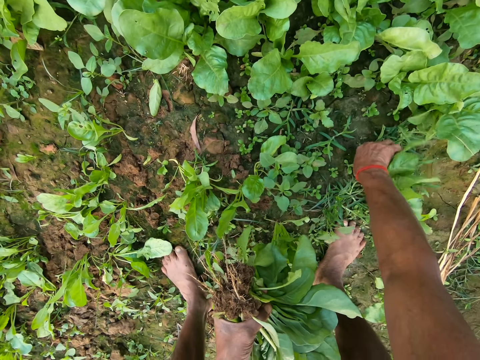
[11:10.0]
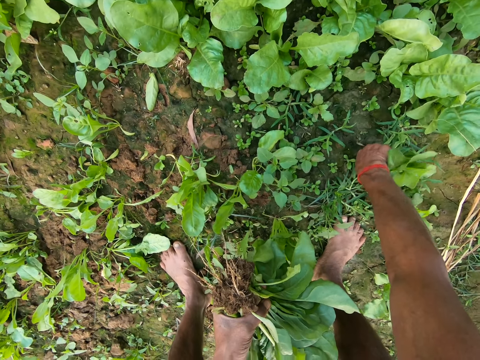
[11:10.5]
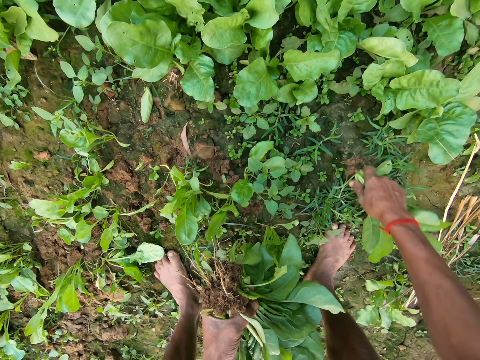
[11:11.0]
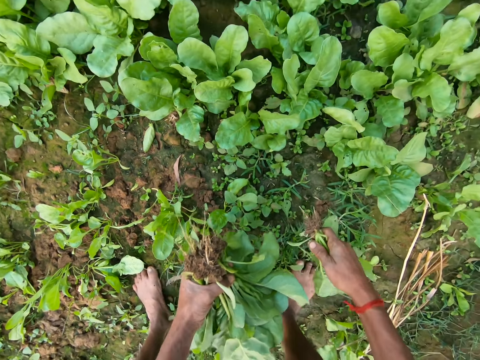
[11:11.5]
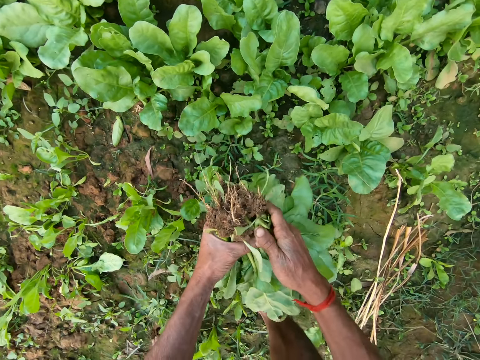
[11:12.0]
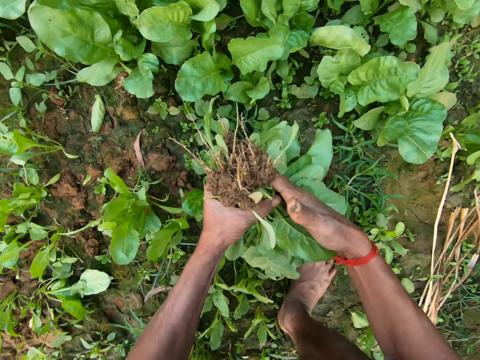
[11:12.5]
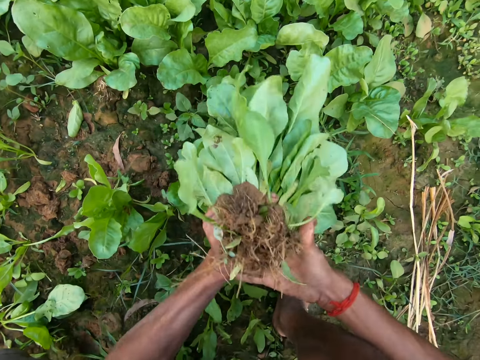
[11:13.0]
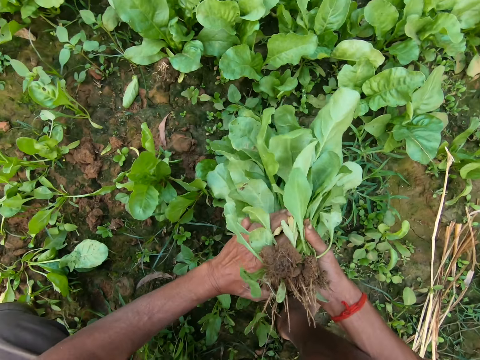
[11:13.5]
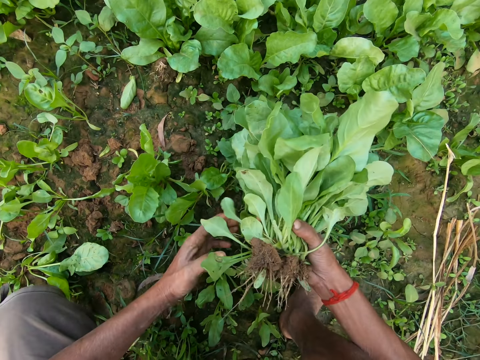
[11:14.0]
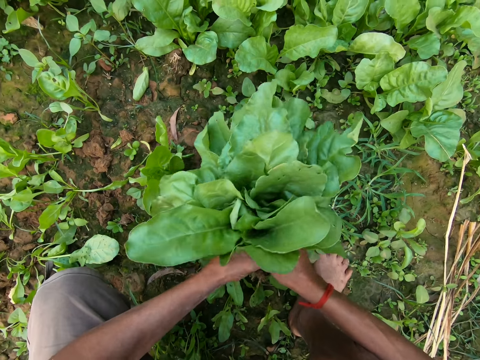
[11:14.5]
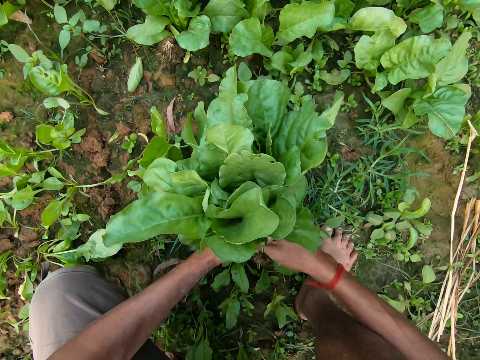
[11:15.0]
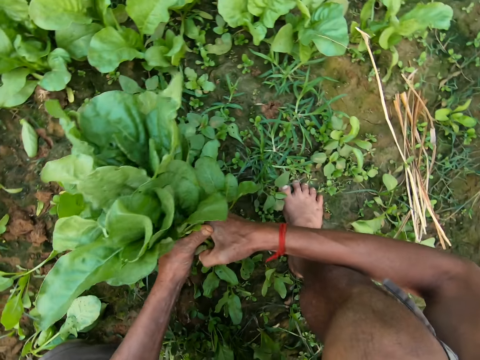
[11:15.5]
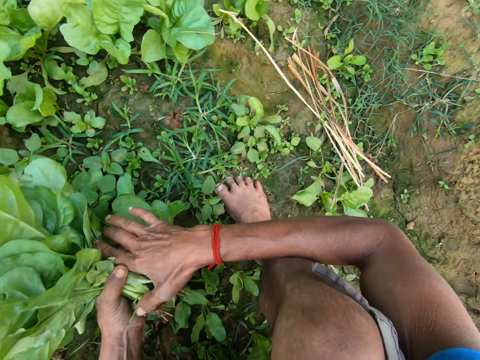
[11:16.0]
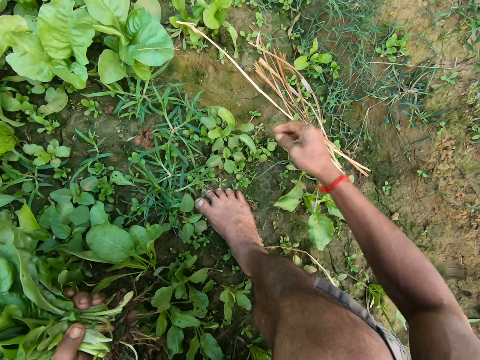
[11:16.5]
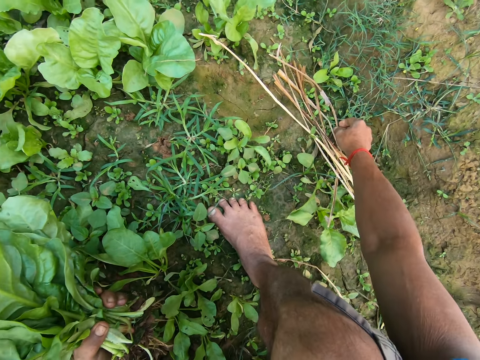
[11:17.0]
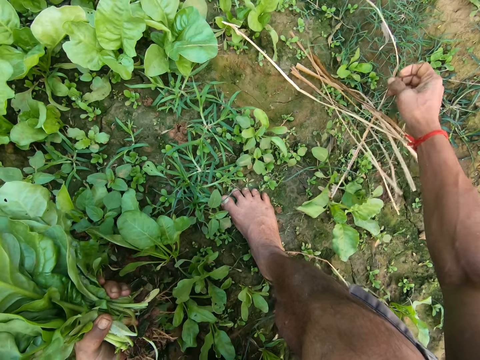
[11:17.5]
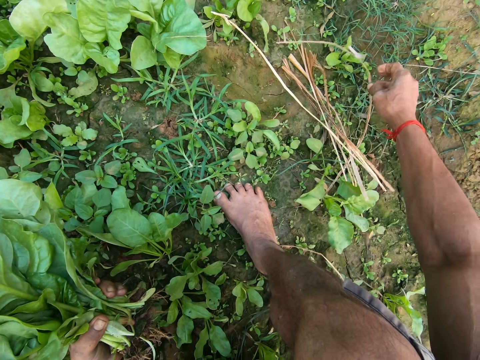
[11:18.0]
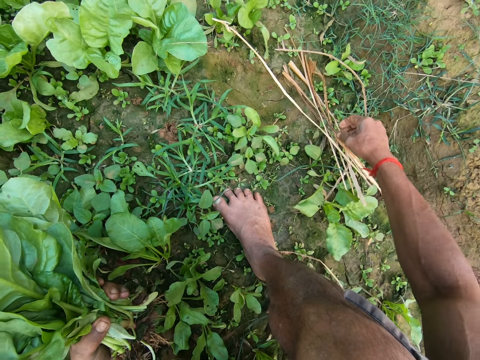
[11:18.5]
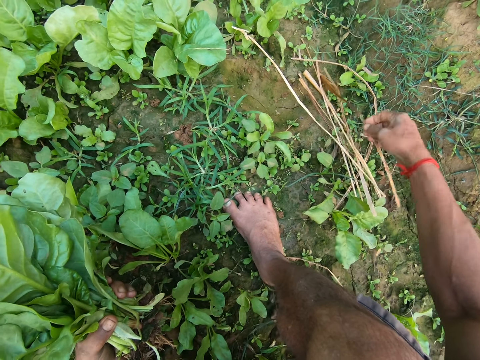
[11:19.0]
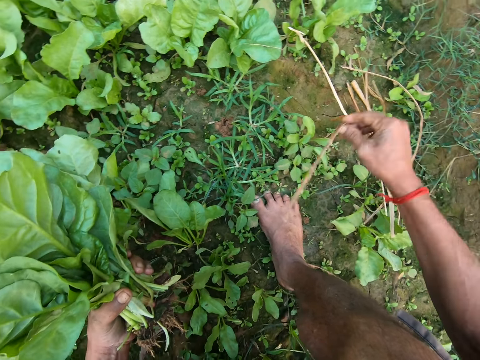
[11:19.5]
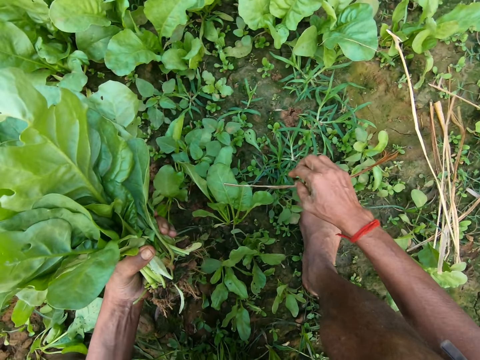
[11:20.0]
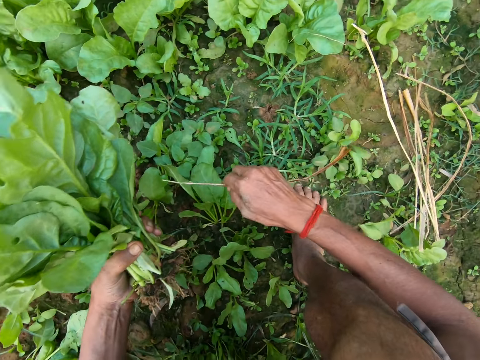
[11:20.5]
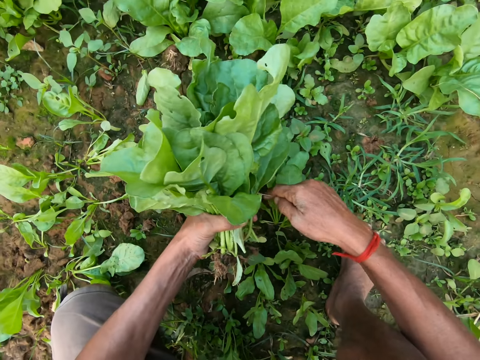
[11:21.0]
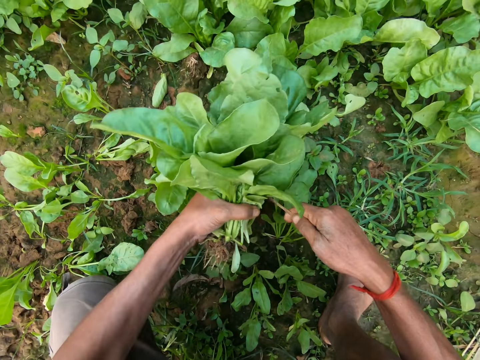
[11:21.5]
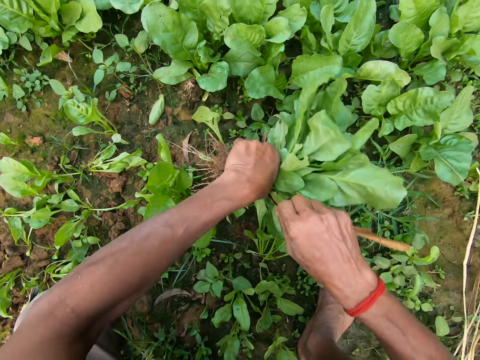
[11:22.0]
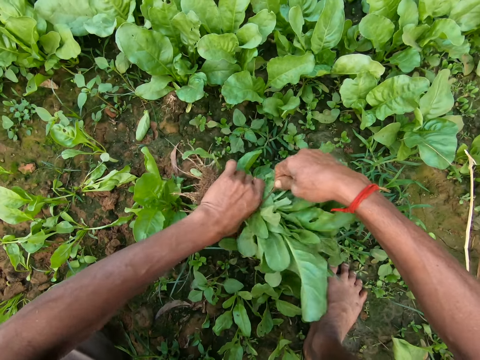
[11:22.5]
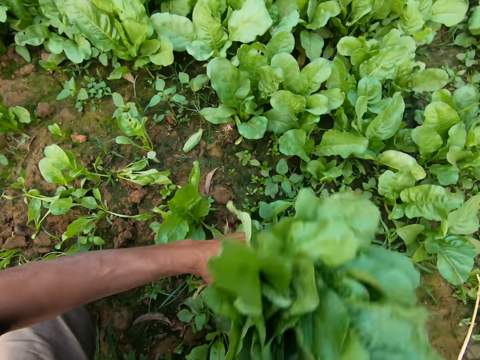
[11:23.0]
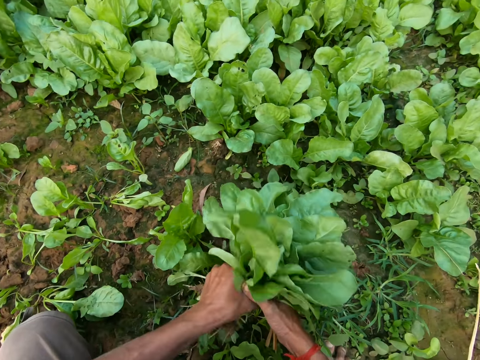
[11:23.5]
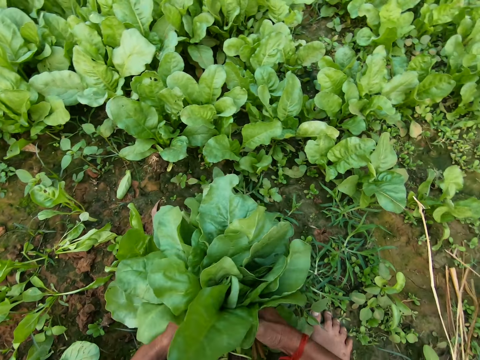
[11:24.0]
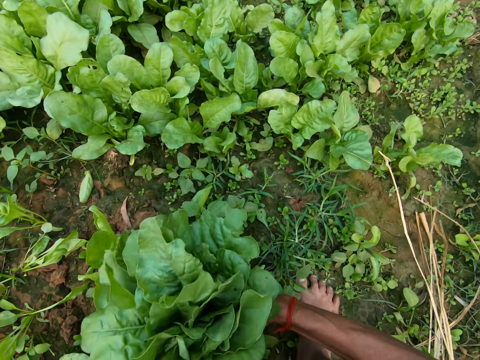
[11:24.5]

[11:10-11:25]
The camera wearer uproots a green vegetable from the ground with his right hand. He shakes the green vegetable in his right hand. He passes the green vegetable from his right hand to his left hand. He passes the kales to the right hand. He holds the green vegetables with both hands. He passes the kales to the left hand. He moves the rope. He picks up a rope on the ground with his right hand. He drops the rope in his right hand. He picks up the rope on the ground with his right hand. He drops the rope in his right hand. He converses. He picks up the rope on the ground with his right hand. He ties the green vegetables with the rope in his right hand.

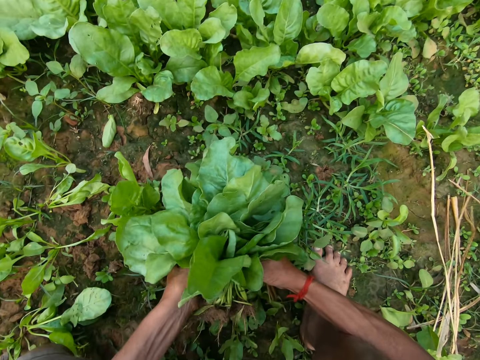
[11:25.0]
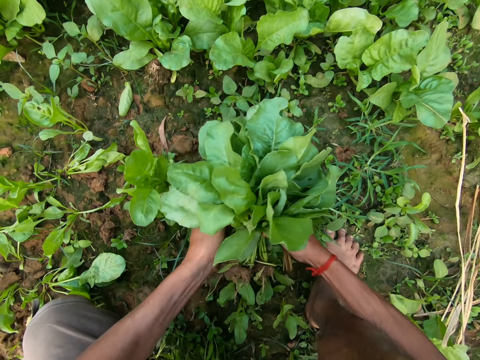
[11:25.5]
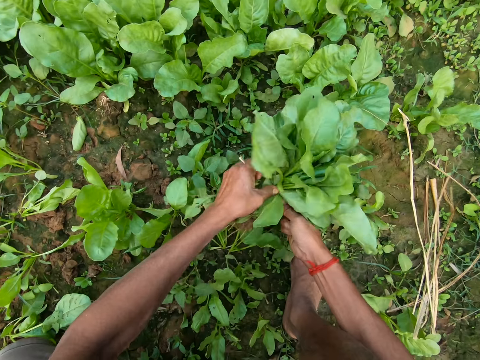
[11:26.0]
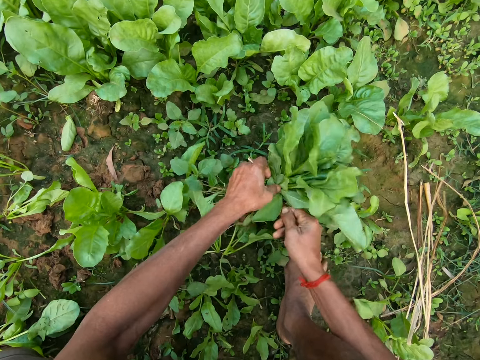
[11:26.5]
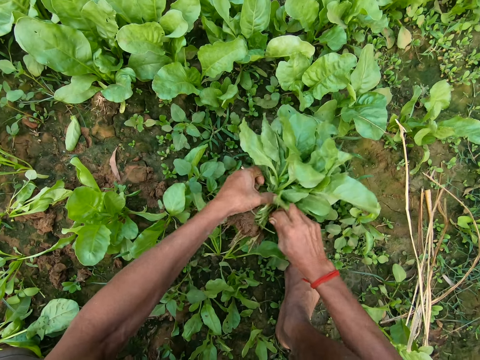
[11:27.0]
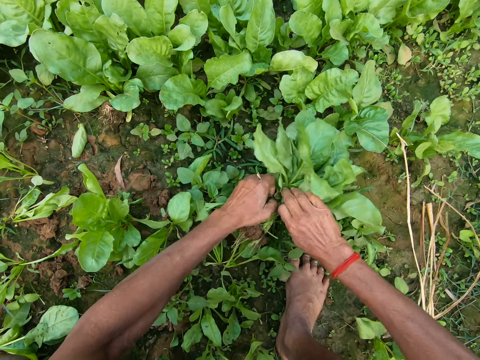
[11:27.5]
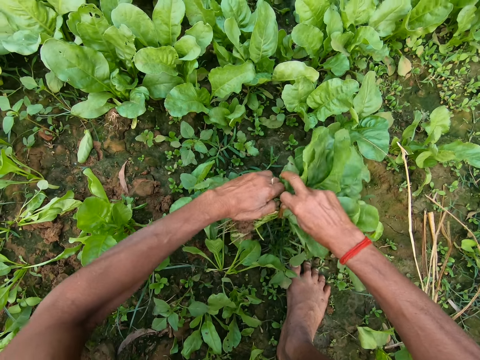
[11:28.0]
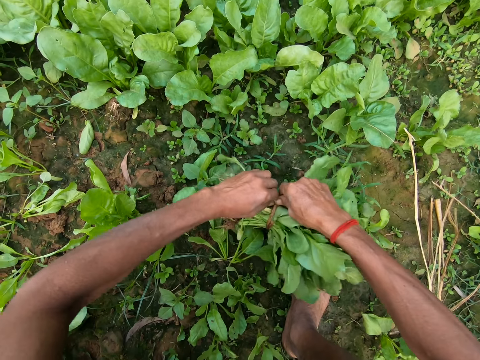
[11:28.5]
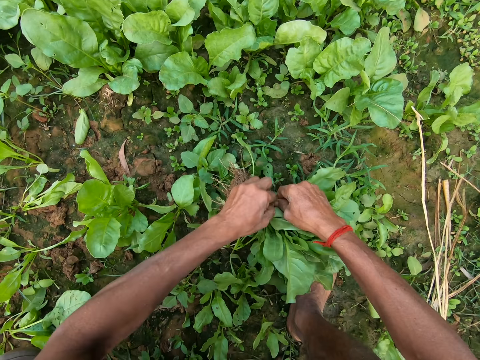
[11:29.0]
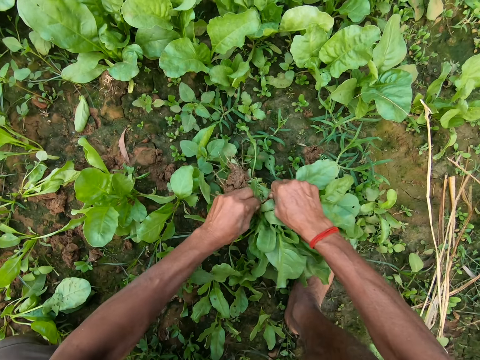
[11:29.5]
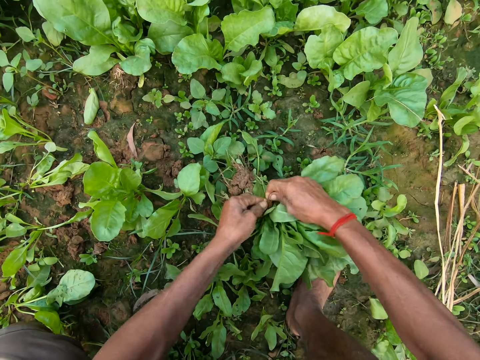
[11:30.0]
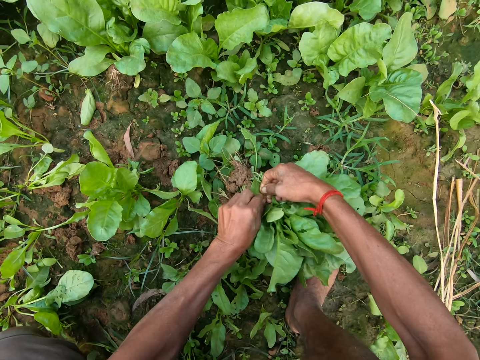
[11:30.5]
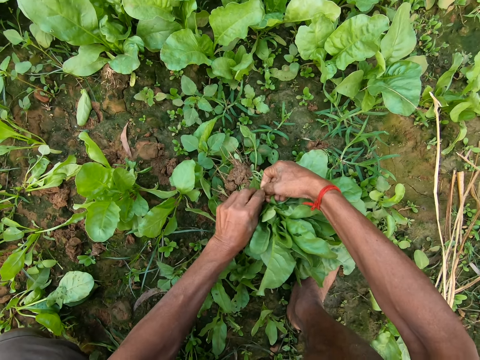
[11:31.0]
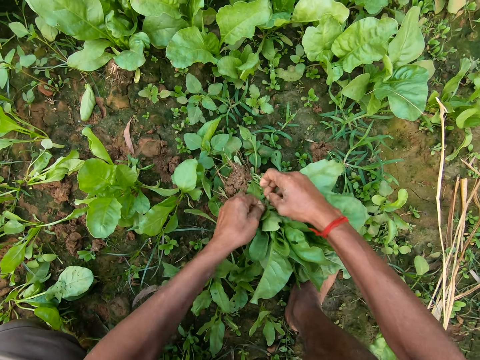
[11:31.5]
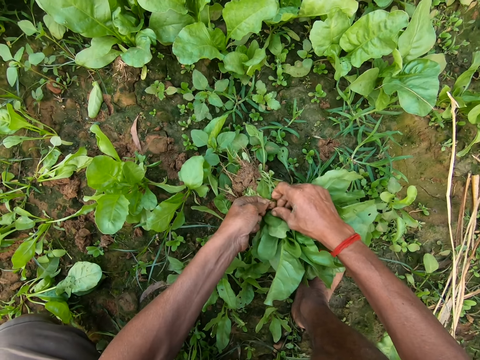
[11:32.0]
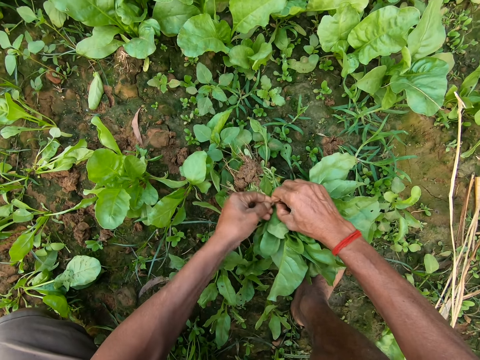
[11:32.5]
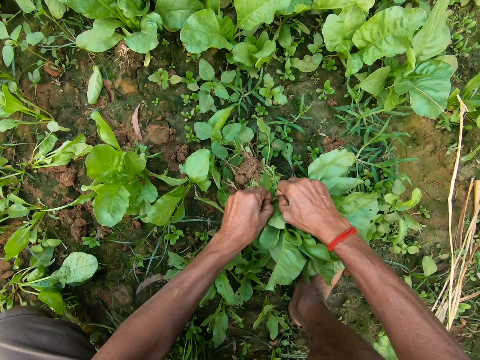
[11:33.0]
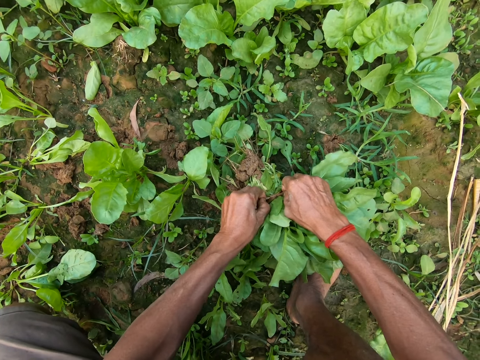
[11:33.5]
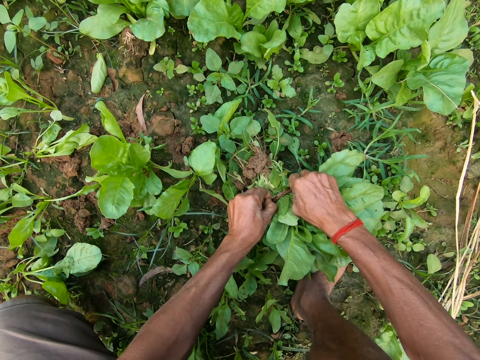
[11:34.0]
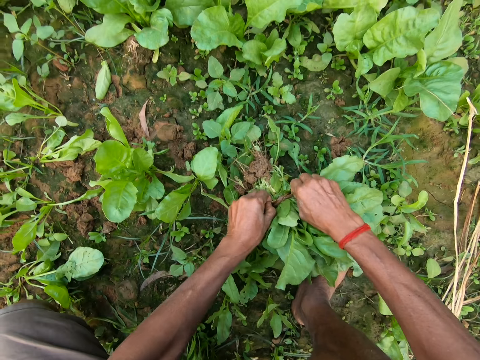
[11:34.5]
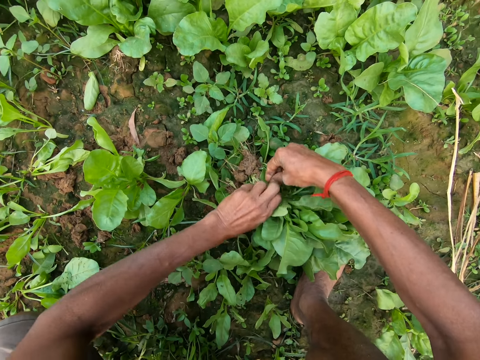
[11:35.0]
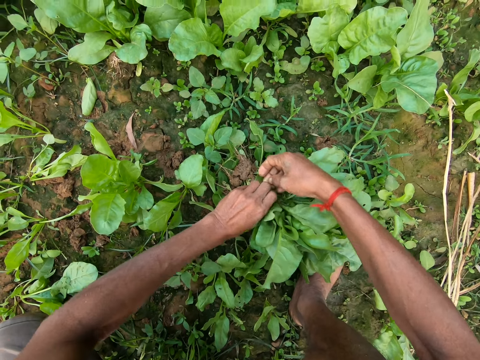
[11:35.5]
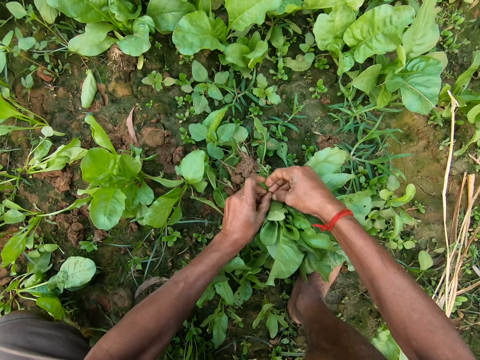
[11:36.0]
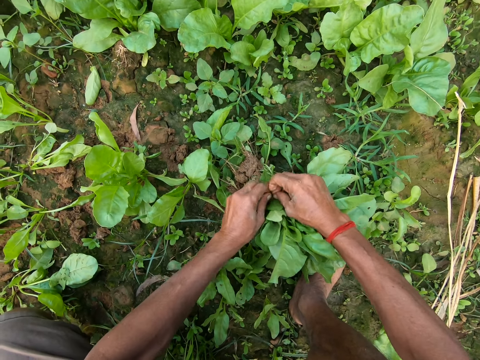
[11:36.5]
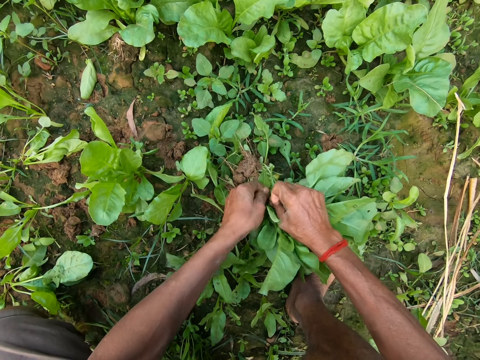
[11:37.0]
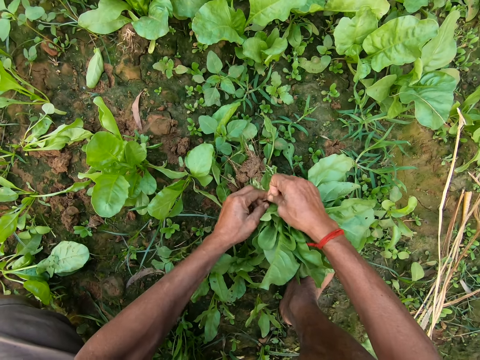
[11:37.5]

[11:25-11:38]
The camera wearer puts the kales down. They tie the rope with both hands.
